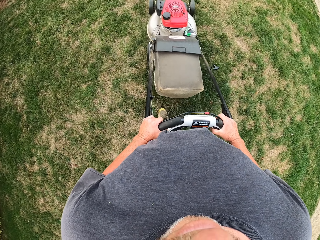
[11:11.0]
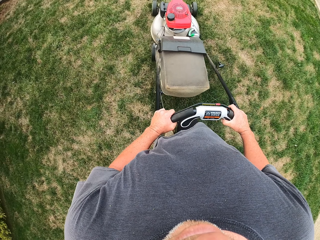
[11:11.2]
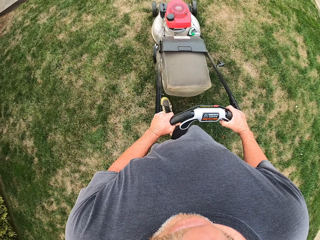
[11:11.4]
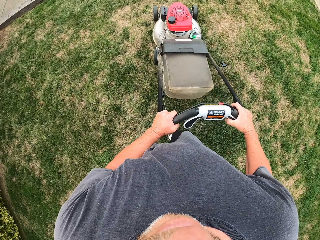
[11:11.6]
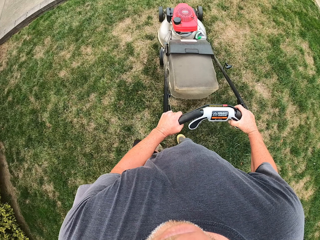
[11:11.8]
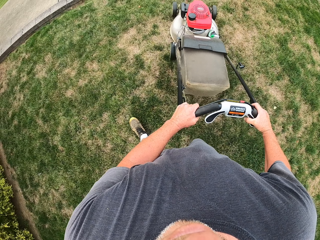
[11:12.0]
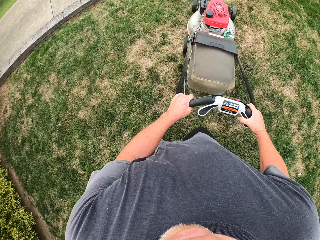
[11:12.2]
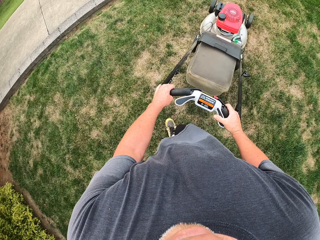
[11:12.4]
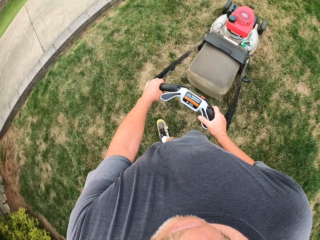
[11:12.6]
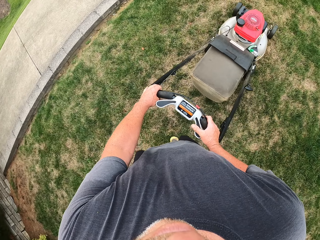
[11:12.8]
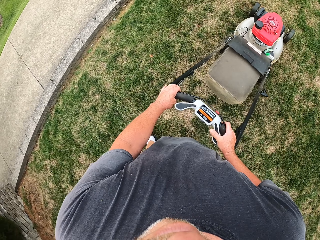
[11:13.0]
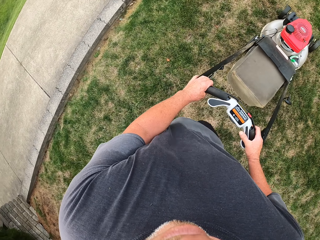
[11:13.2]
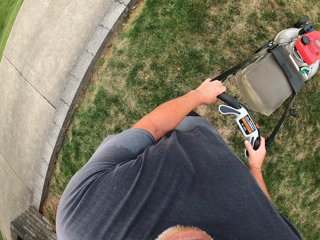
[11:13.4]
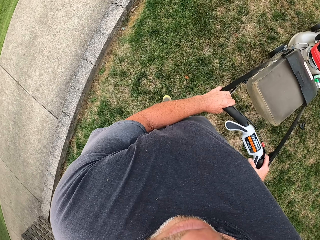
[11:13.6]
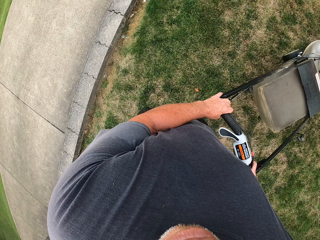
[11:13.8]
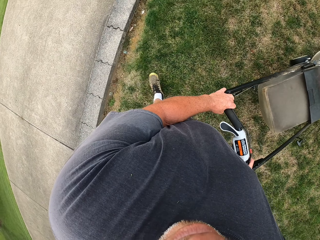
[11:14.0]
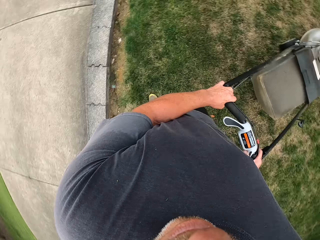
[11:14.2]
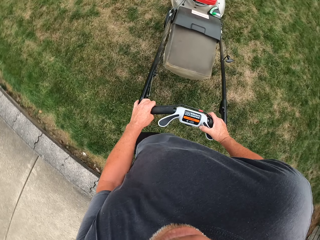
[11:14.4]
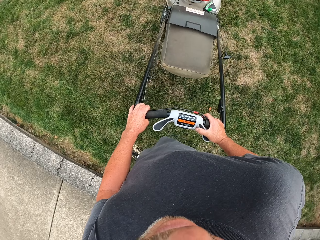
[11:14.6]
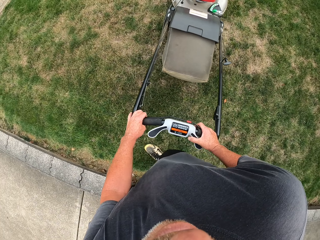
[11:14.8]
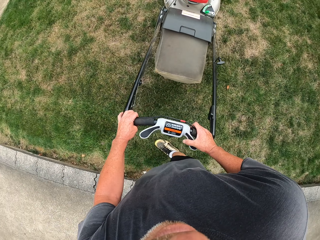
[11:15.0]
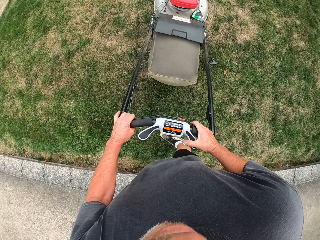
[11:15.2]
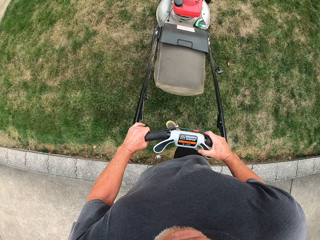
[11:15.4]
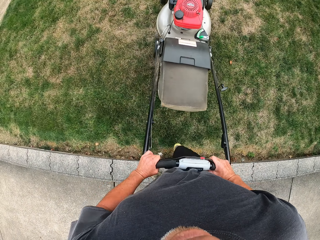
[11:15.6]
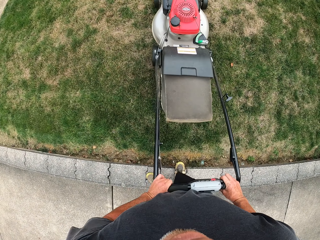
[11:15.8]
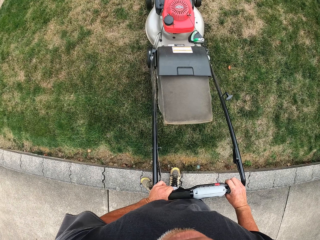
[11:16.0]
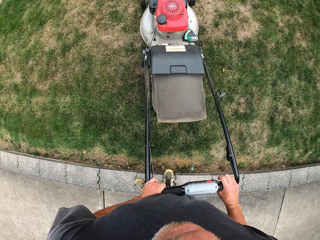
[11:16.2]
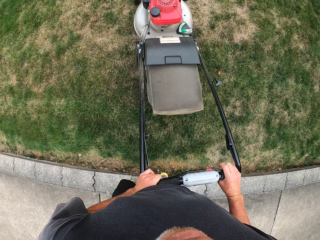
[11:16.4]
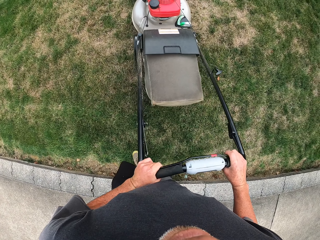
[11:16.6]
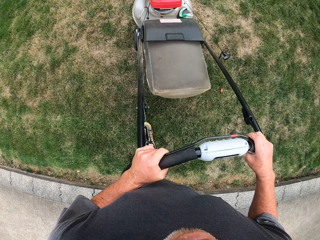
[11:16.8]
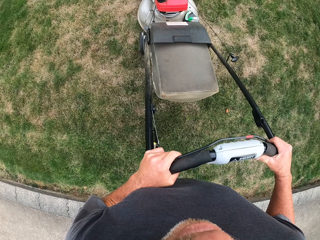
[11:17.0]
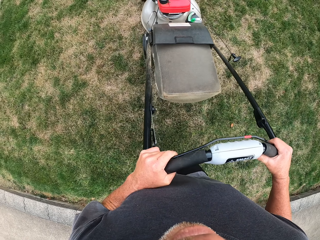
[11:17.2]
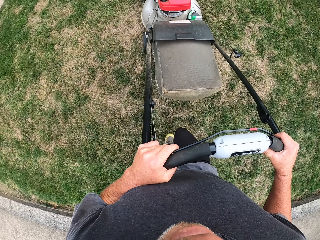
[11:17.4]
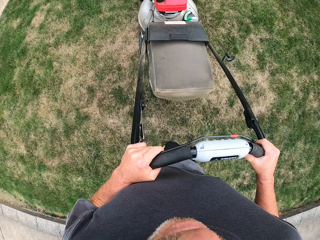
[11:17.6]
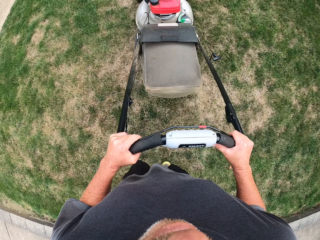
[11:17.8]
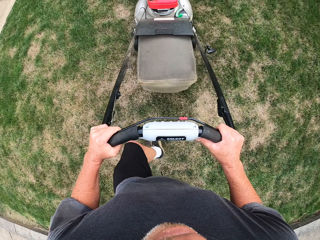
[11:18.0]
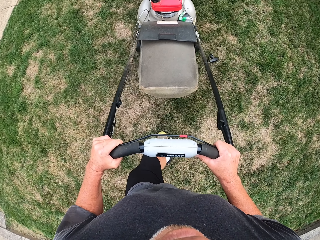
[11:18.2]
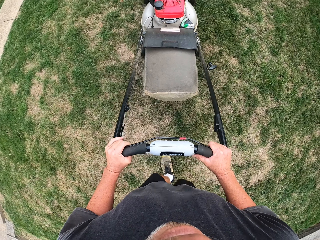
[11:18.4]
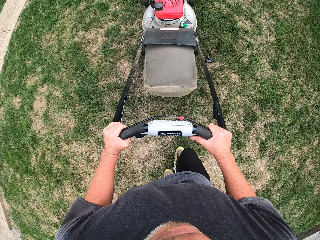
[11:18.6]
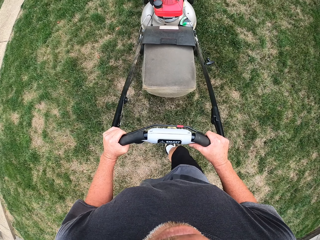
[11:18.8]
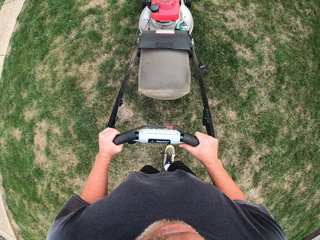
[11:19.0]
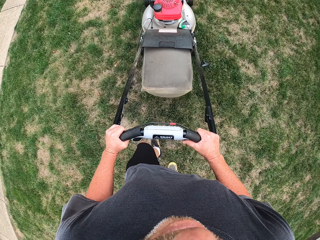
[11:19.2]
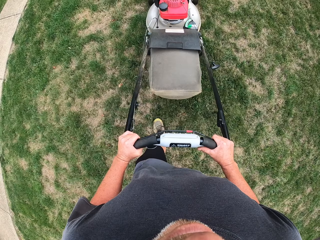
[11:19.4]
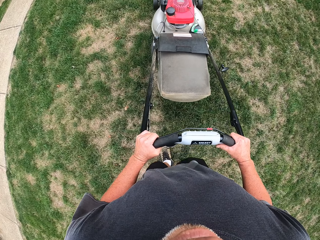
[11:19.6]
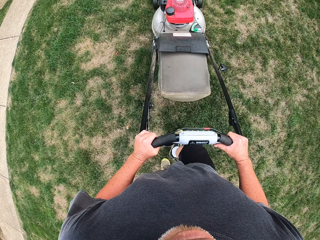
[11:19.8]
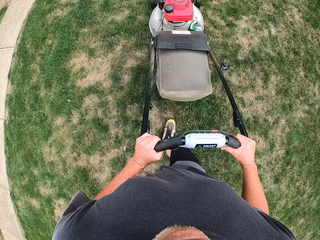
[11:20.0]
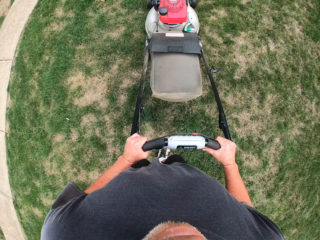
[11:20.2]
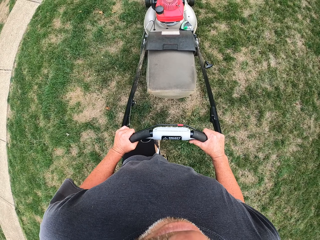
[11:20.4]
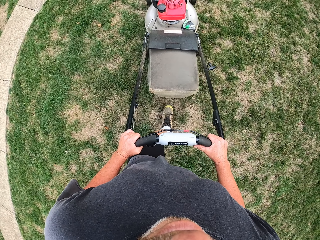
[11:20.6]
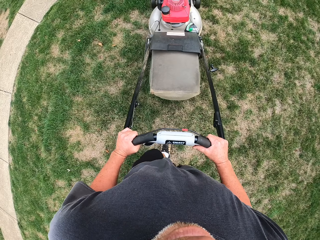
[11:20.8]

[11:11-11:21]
The camera wearer makes a turn. They cut grass with a lawn mower.

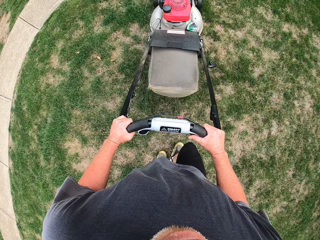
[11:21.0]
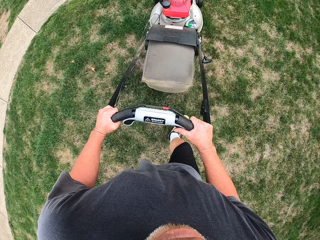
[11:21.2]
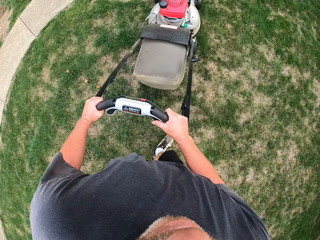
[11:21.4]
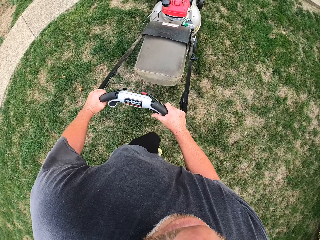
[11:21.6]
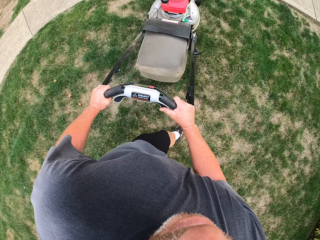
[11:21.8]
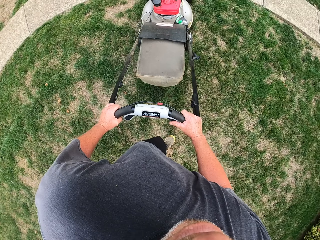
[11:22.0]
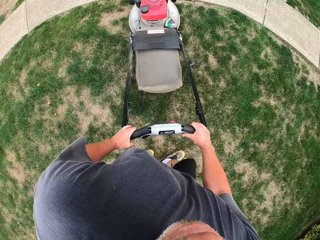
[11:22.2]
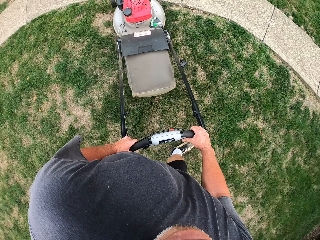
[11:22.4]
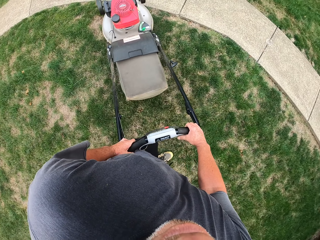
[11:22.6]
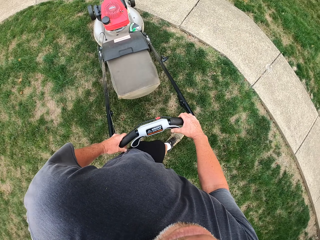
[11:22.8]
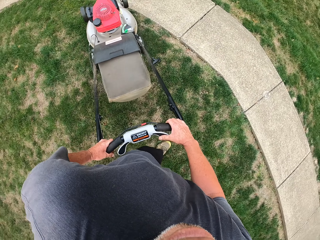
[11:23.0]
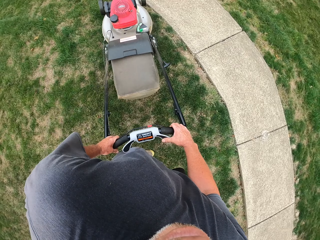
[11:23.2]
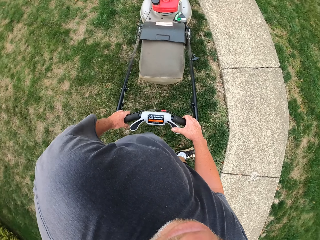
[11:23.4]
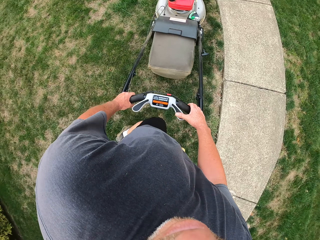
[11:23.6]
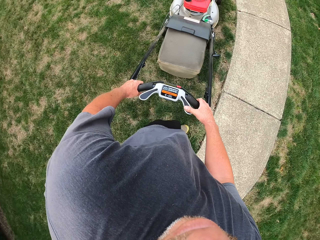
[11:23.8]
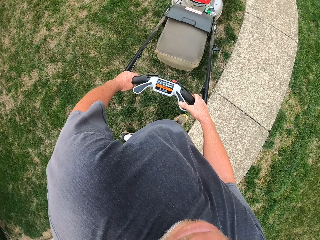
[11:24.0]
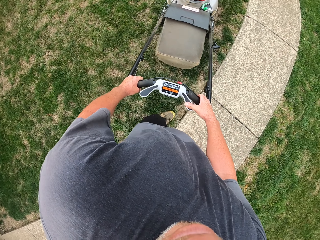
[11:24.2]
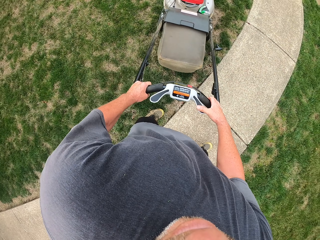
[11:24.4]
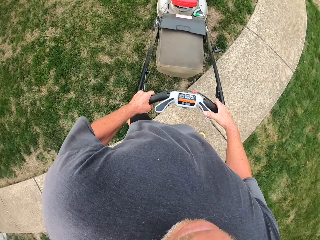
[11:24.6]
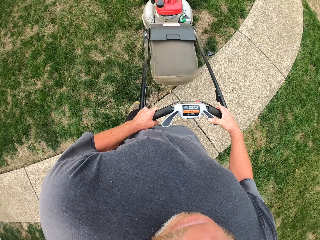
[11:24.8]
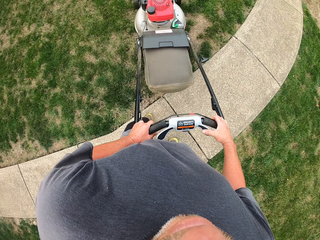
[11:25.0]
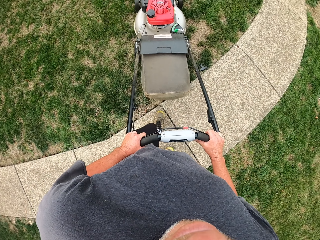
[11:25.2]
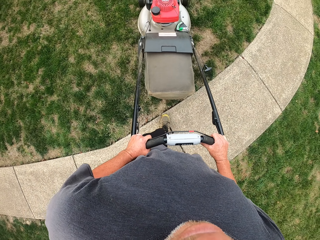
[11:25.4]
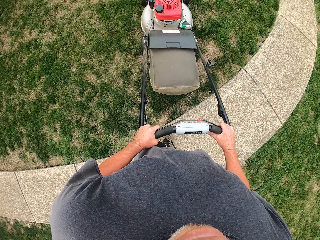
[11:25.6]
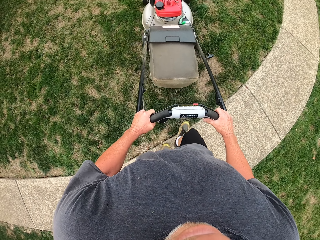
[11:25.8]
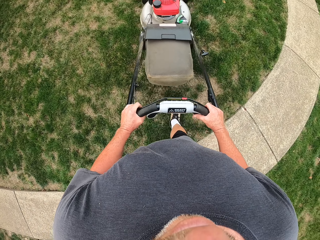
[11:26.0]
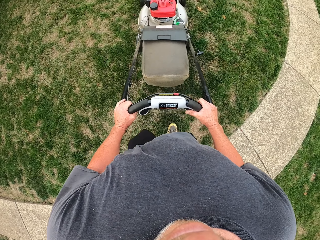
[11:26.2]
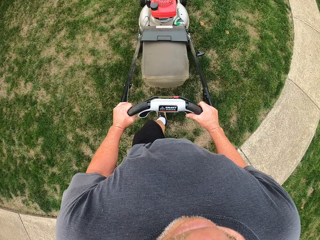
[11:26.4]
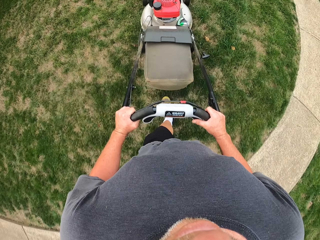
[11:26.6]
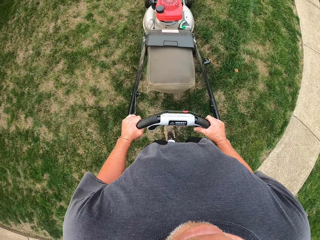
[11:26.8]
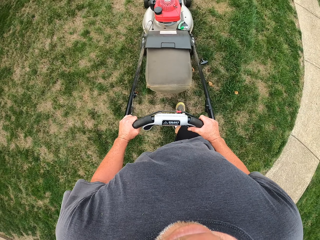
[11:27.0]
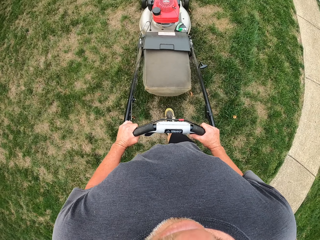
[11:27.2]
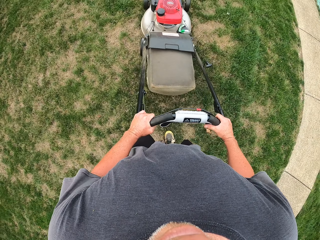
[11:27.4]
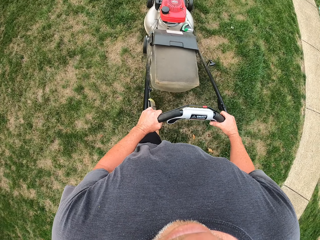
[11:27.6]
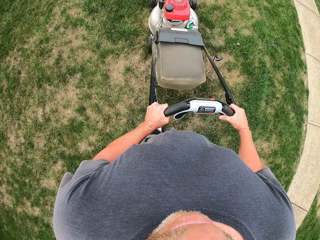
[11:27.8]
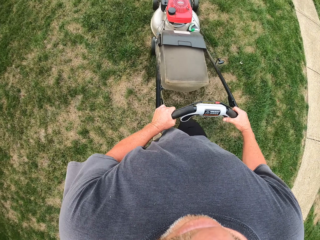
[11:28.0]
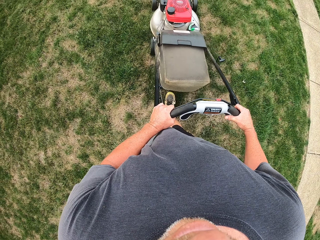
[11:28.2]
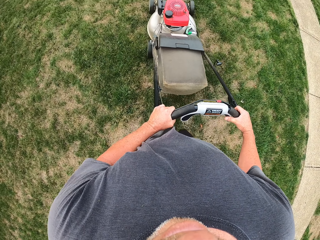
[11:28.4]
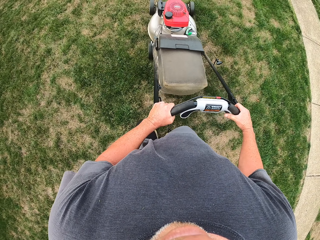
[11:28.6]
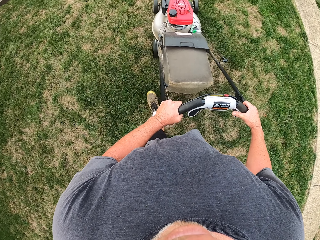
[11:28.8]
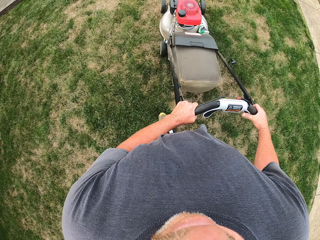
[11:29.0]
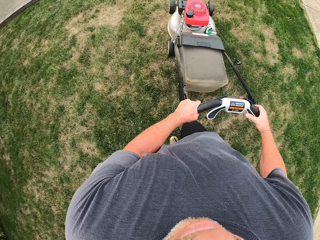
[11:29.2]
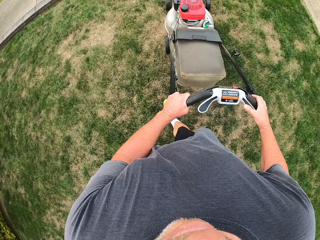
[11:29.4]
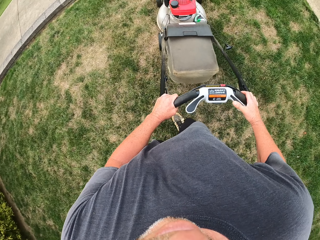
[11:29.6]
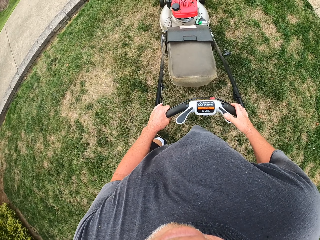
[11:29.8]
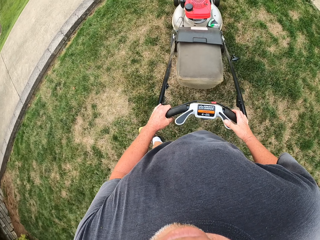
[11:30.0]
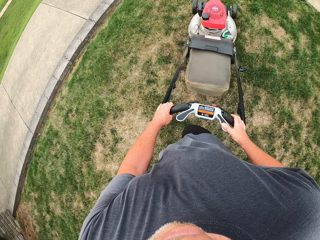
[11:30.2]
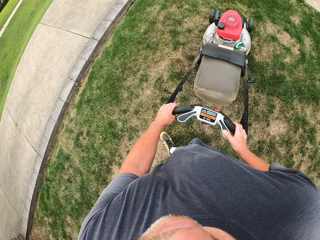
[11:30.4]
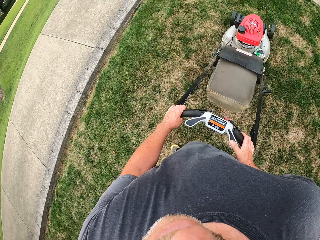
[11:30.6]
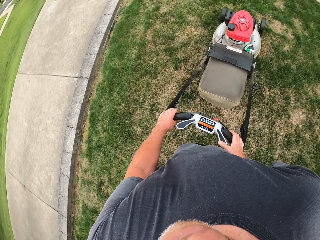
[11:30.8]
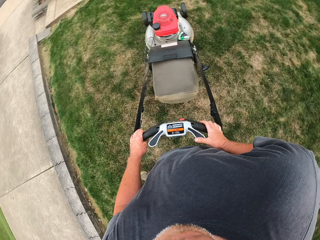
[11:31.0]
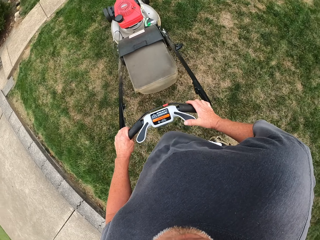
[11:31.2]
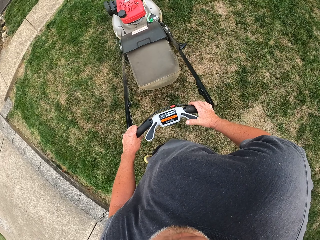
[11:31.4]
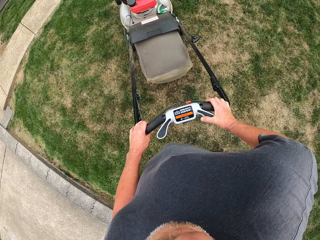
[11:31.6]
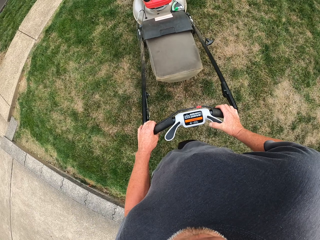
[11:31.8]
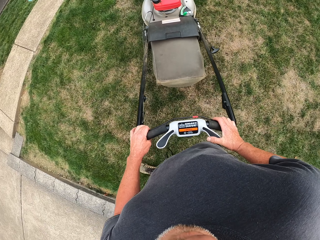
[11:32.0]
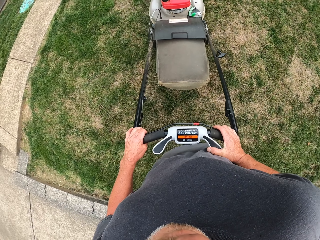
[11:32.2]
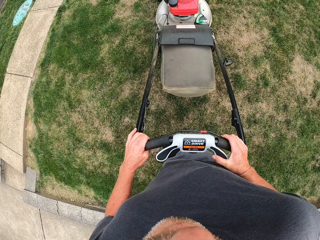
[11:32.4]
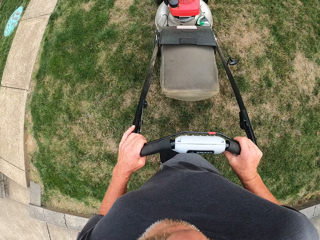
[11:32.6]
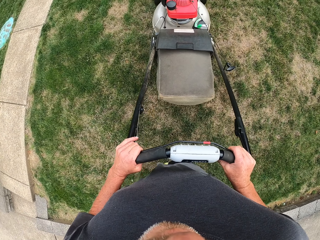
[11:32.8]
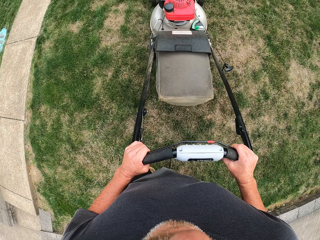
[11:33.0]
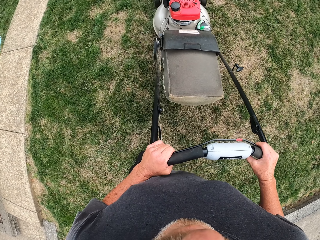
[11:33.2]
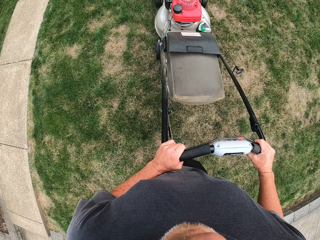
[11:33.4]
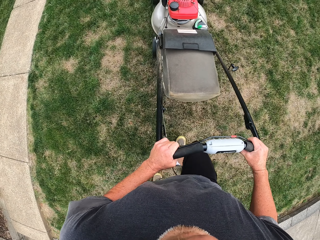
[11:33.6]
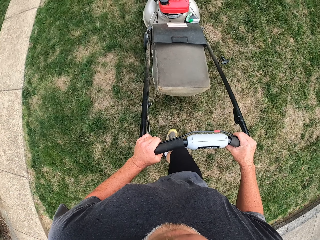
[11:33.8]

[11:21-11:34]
The camera wearer makes a turn. They cut grass with a lawn mower. They make a turn. They cut grass with the lawn mower.
